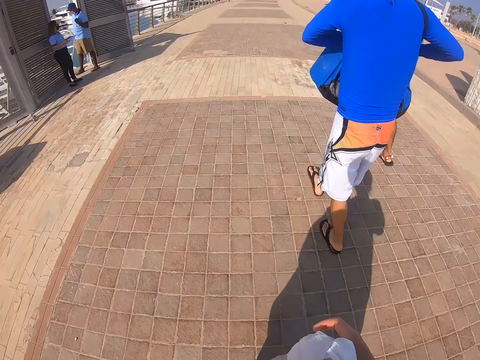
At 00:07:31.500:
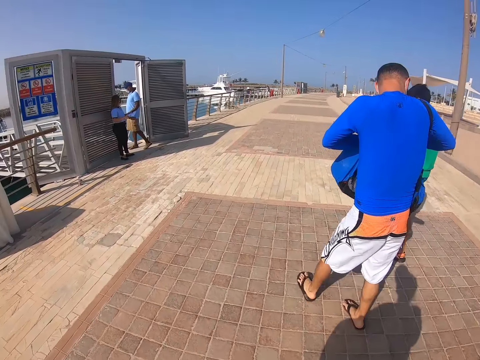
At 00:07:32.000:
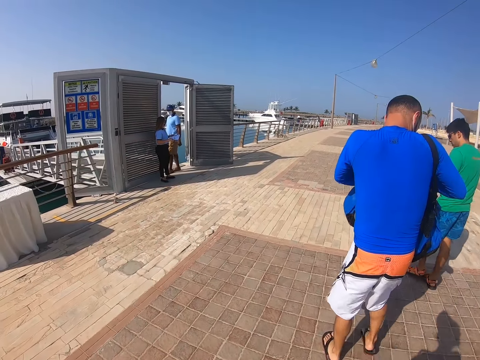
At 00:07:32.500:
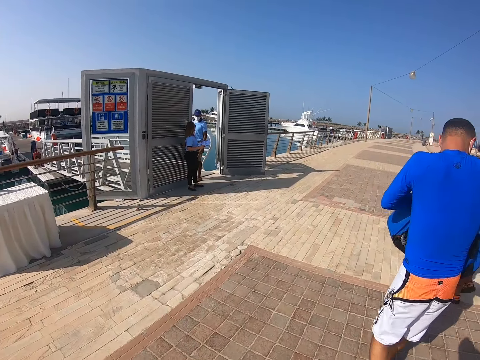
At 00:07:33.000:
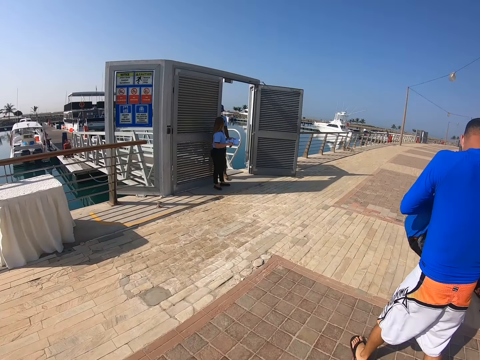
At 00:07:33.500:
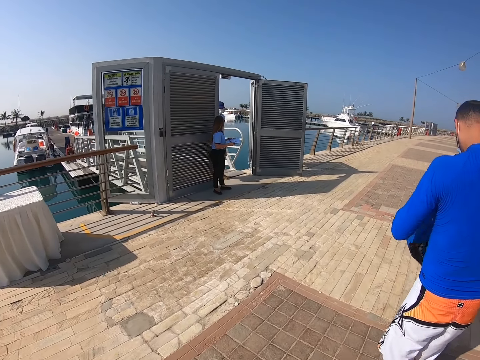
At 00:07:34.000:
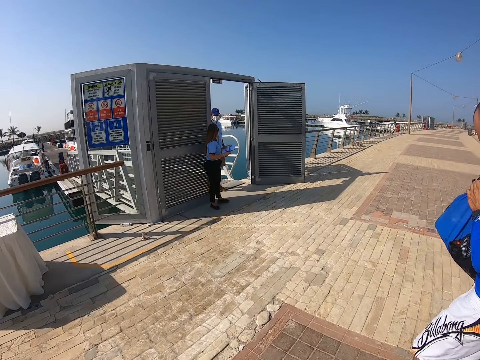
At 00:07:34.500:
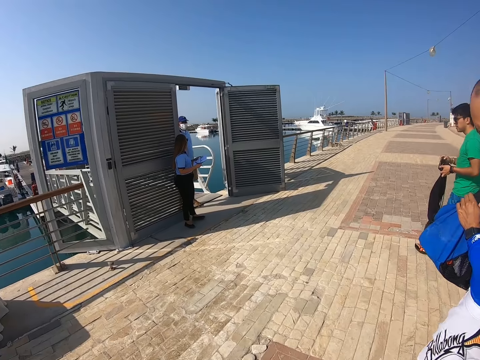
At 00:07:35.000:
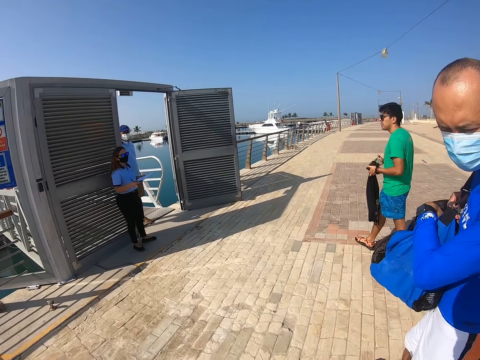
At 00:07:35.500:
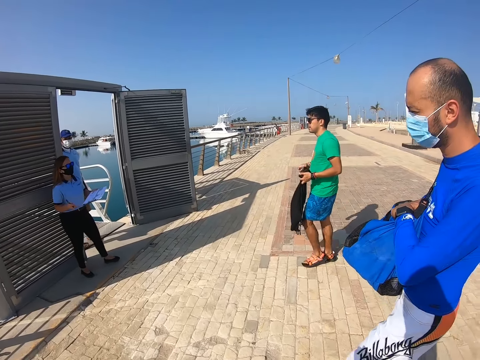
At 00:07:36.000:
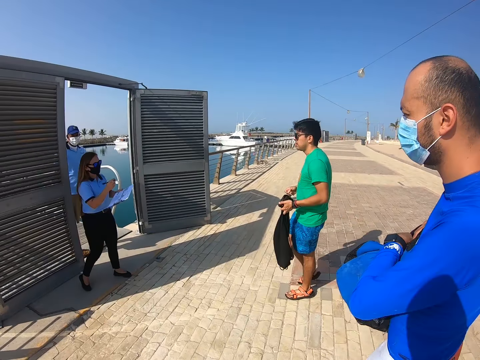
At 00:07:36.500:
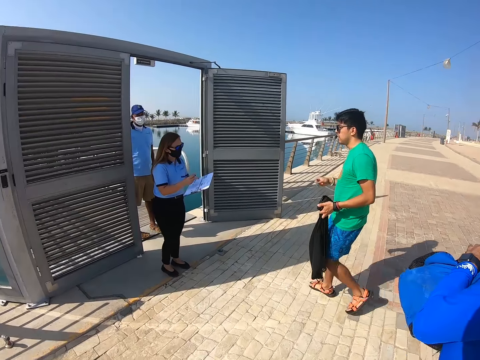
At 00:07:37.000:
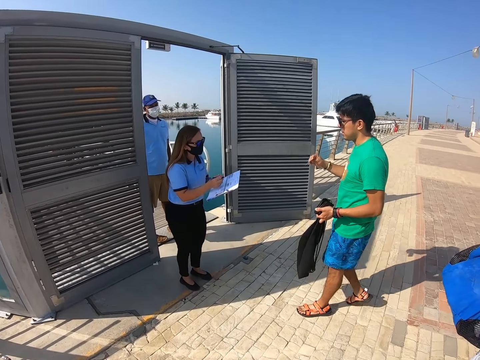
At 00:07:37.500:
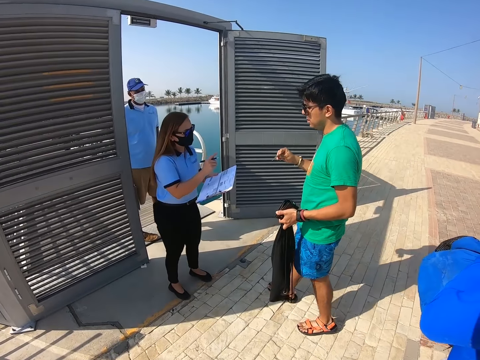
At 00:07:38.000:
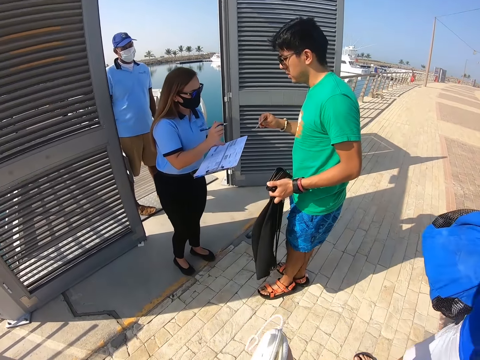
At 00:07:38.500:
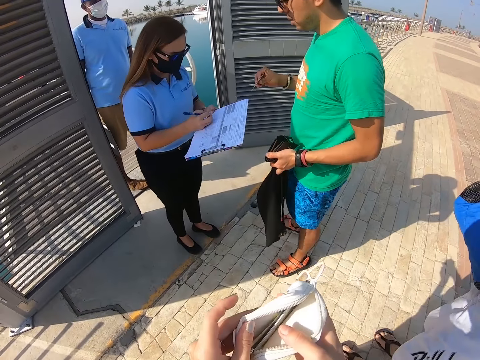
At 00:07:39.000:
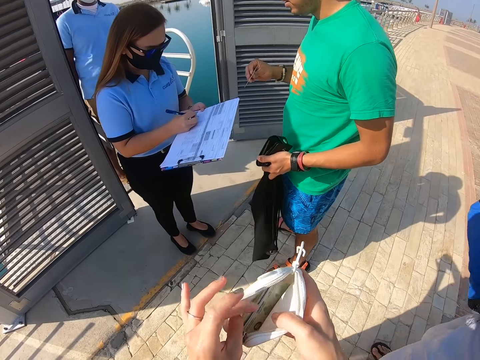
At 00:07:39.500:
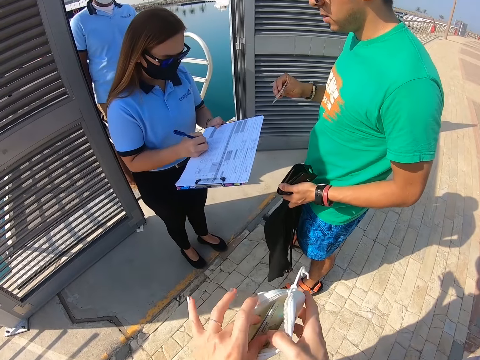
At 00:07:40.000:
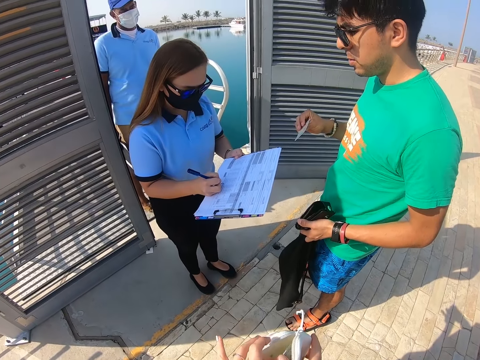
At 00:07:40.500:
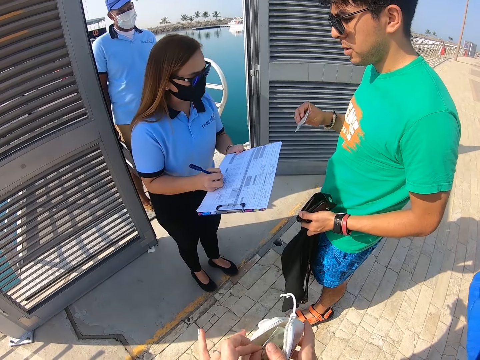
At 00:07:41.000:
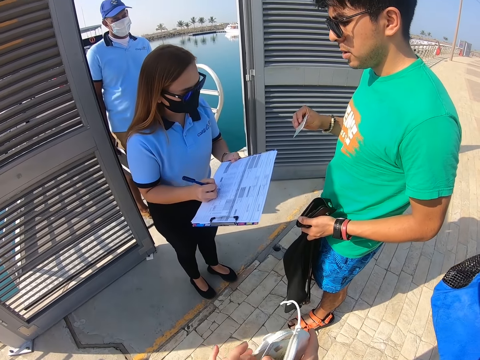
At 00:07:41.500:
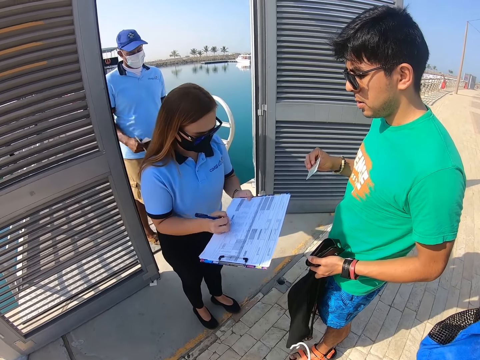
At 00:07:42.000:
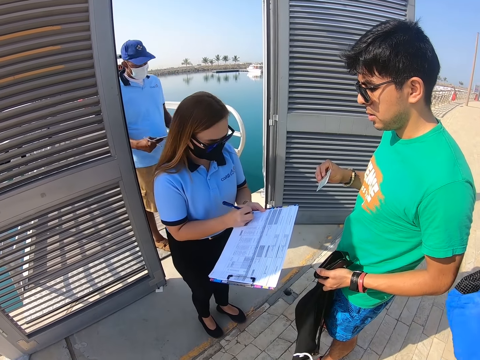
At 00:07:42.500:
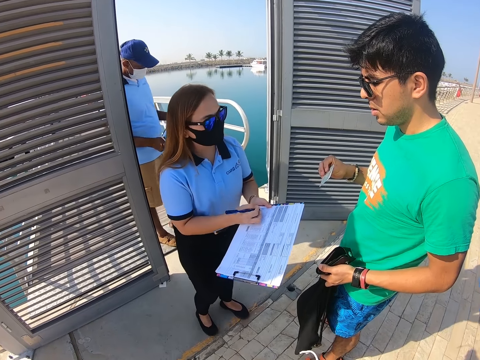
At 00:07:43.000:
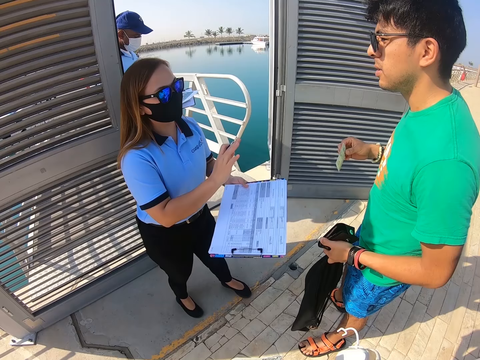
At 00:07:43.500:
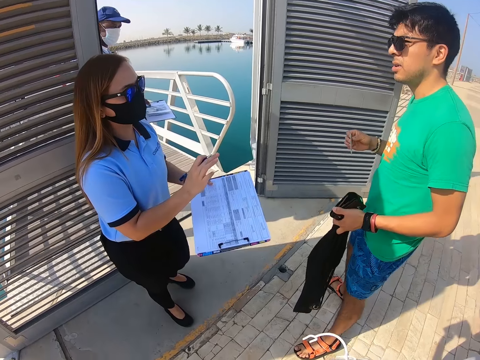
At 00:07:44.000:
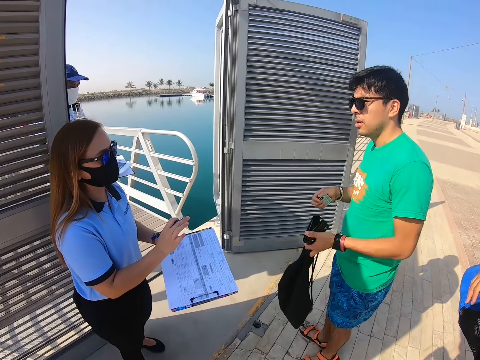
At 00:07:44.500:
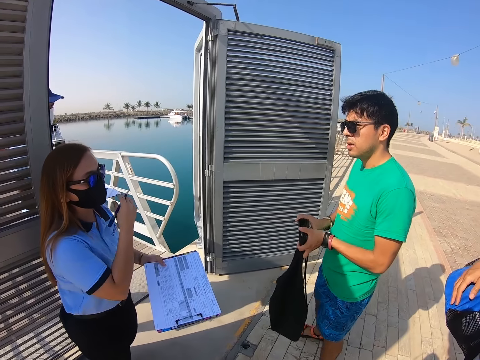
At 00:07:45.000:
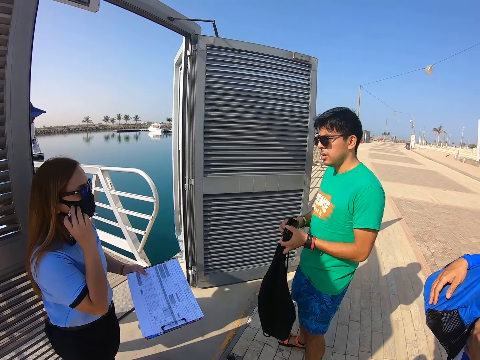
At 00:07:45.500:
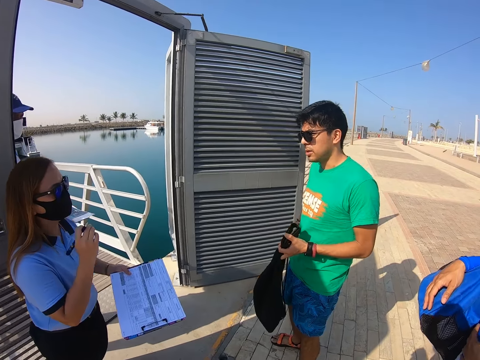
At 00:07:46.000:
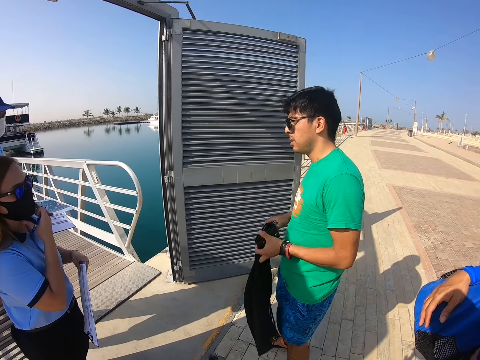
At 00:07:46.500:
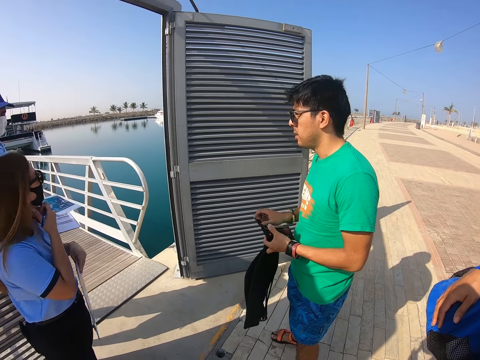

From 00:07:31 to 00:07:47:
The camera wearer walks around. A man moves around. The camera wearer walks around. The man moves around. The camera wearer walks around. The man shows a woman an identification card. The camera wearer looks through the purse. They hold a card. They stare around. They remove a card from the handbag.

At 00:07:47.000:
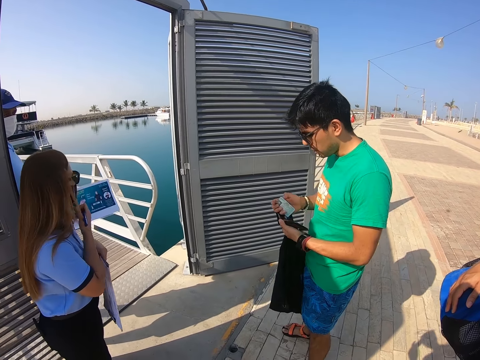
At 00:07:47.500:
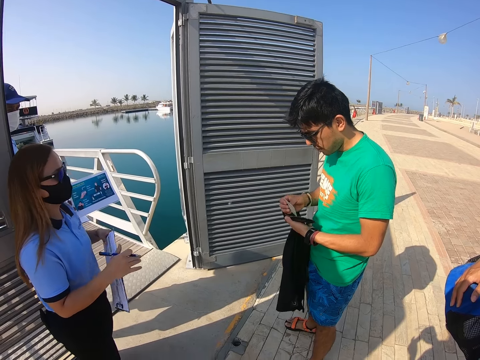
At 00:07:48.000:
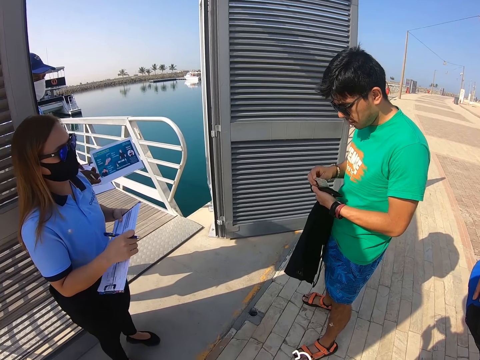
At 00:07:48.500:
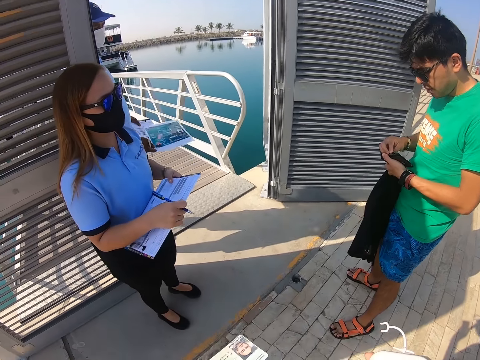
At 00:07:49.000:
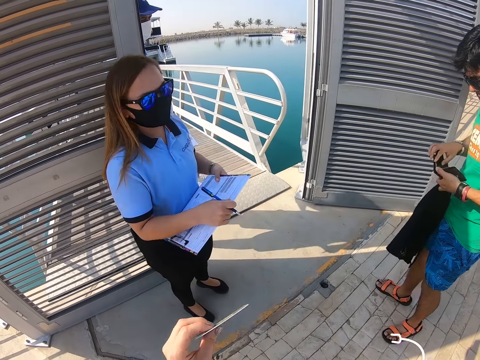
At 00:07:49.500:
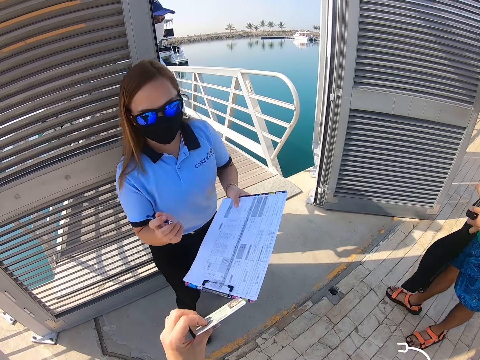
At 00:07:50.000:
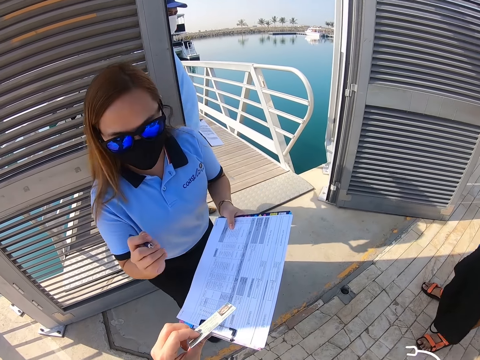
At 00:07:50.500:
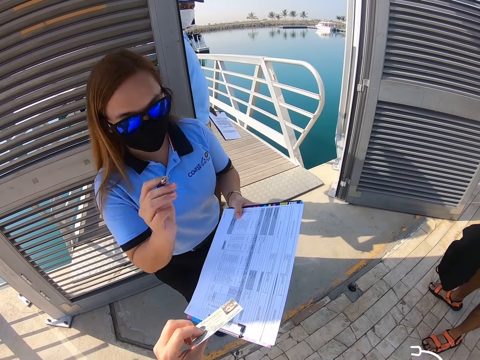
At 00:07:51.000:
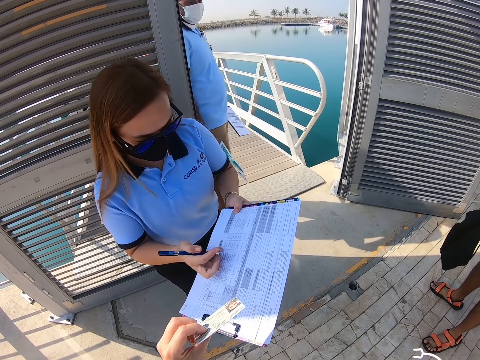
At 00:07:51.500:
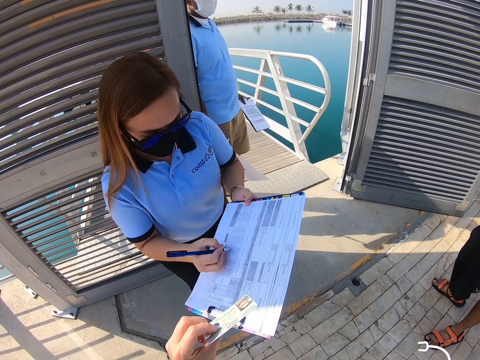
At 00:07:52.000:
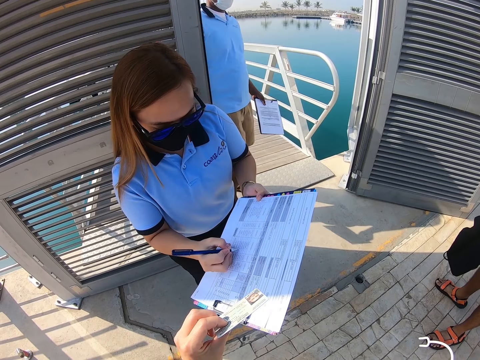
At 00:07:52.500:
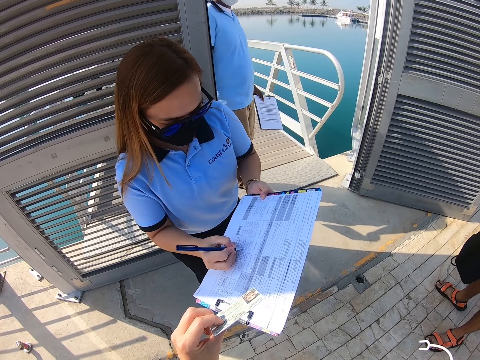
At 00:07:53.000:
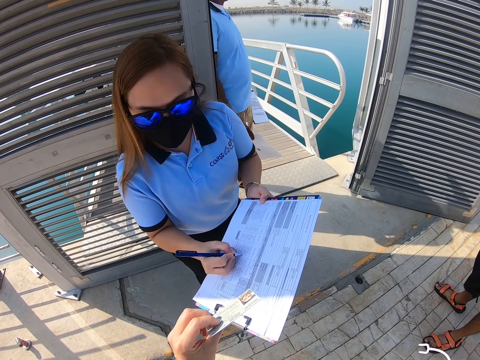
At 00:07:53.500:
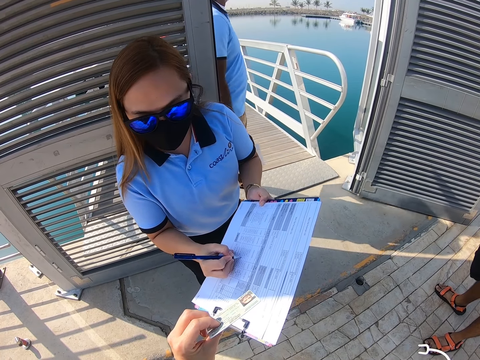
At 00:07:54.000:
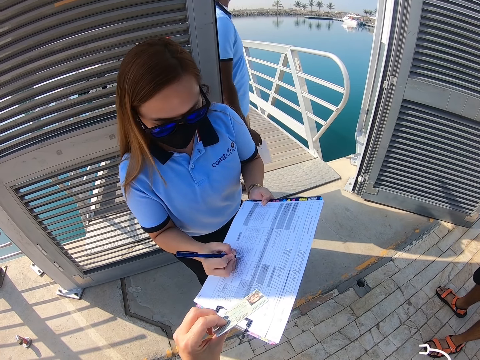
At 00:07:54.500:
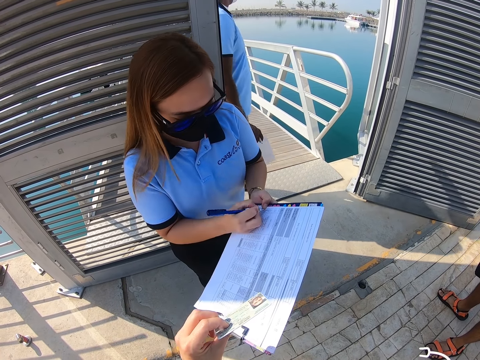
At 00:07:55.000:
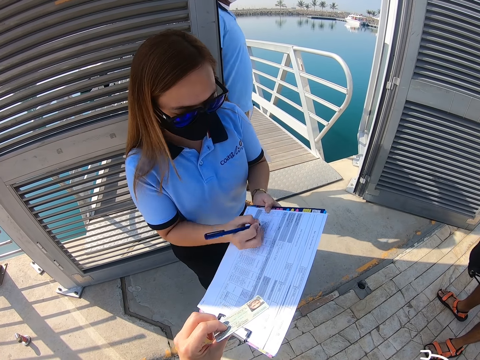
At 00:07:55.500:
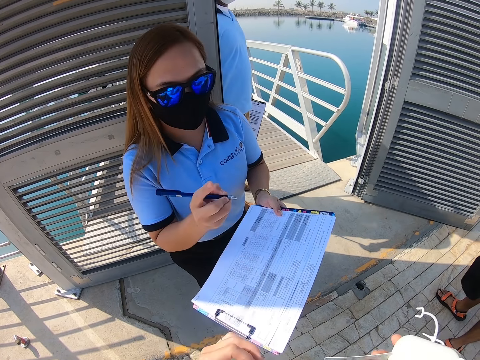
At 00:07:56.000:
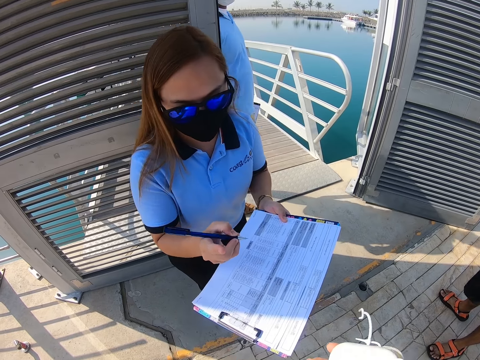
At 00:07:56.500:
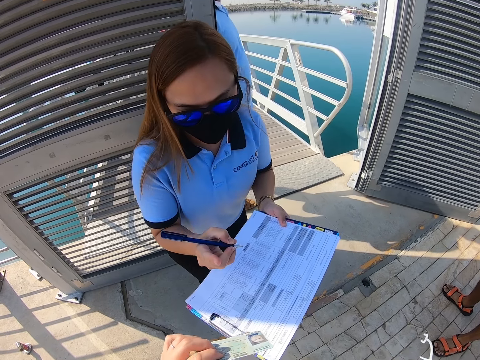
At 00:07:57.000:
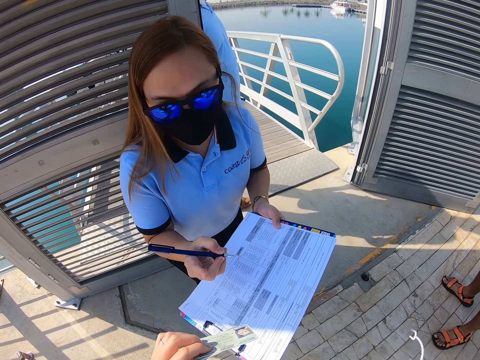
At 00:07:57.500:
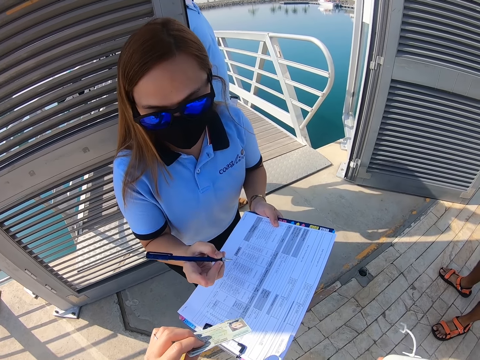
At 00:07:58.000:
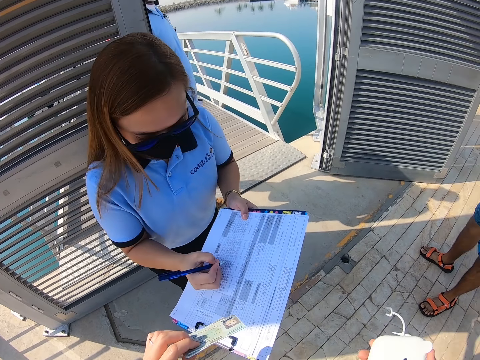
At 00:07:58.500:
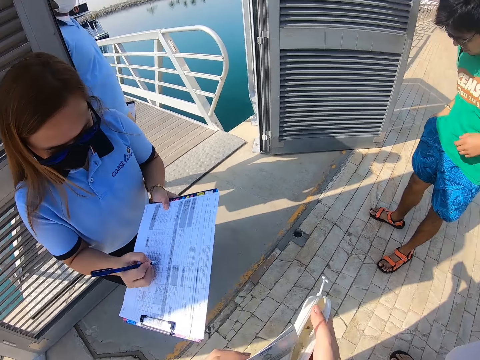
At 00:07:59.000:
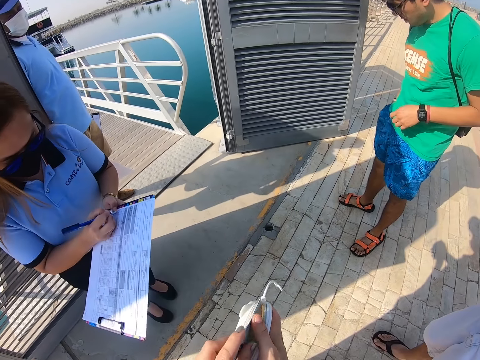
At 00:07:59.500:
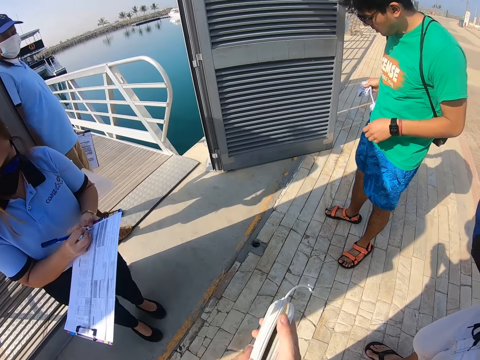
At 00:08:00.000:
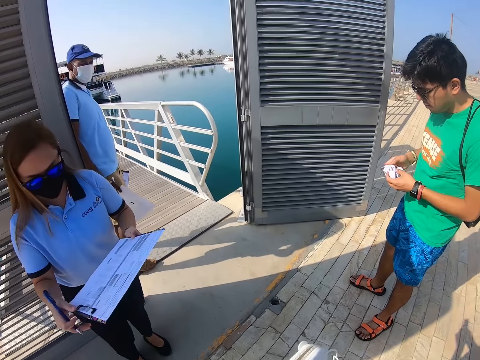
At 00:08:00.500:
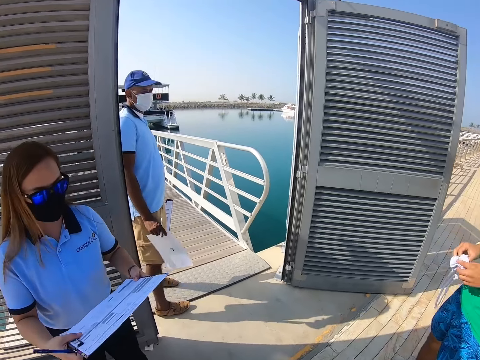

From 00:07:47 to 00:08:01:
The camera wearer shows a woman an identification card. The woman writes down on the paper. The woman looks at the identification card. The woman writes down on the paper. The woman interacts with the camera wearer. The woman looks at the identification card. The woman writes down on the paper. The camera wearer puts the identification card in the purse. A man removes a cable in the pocket.
